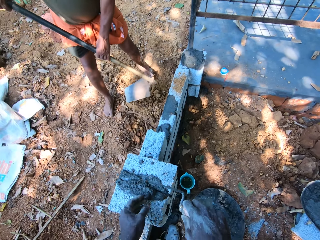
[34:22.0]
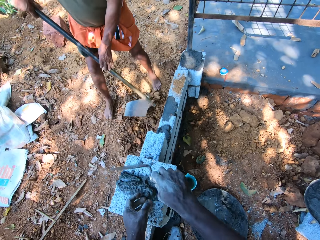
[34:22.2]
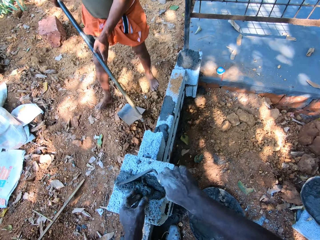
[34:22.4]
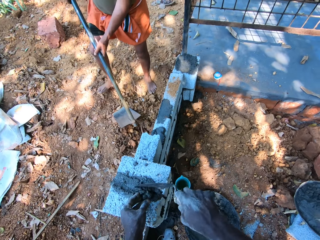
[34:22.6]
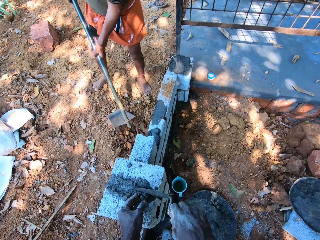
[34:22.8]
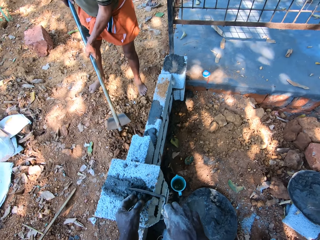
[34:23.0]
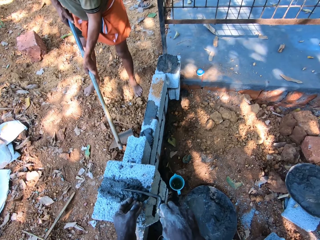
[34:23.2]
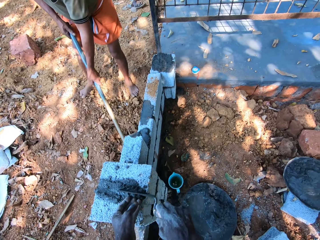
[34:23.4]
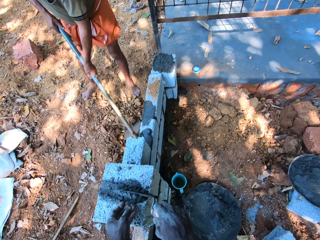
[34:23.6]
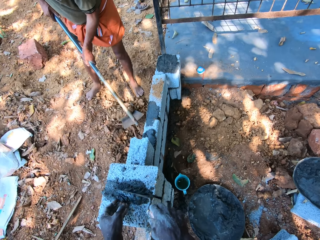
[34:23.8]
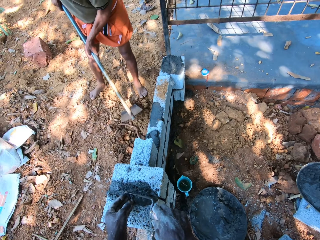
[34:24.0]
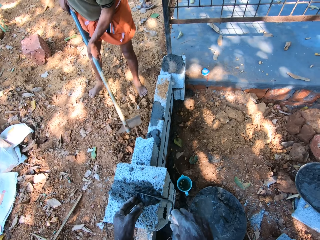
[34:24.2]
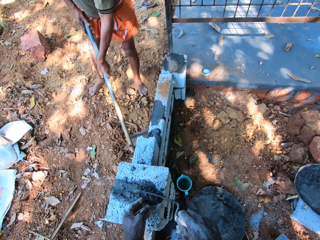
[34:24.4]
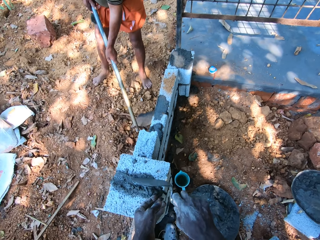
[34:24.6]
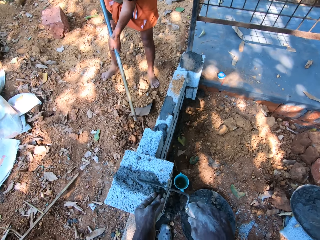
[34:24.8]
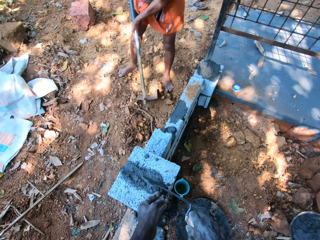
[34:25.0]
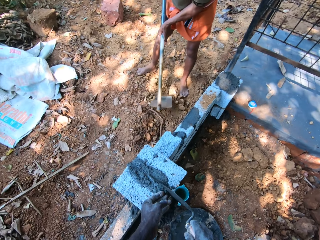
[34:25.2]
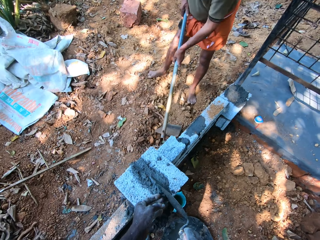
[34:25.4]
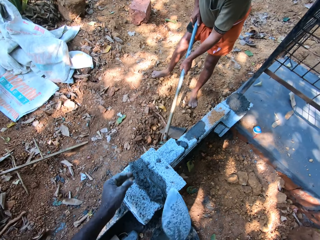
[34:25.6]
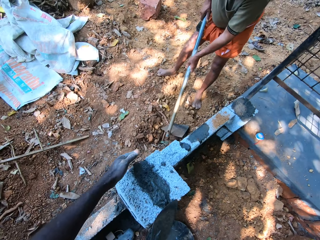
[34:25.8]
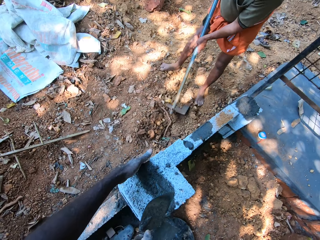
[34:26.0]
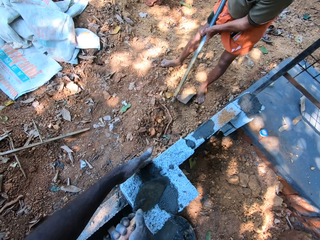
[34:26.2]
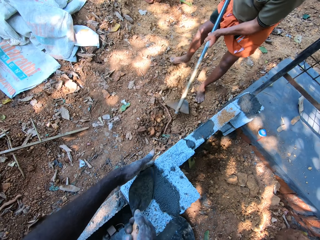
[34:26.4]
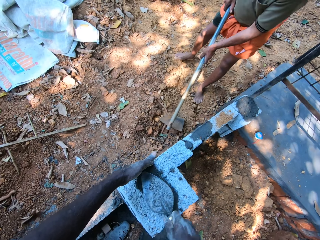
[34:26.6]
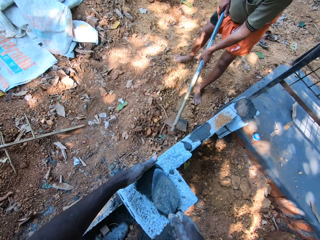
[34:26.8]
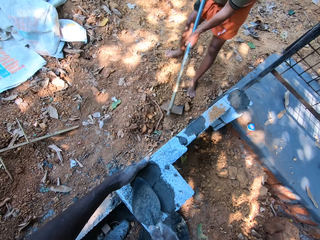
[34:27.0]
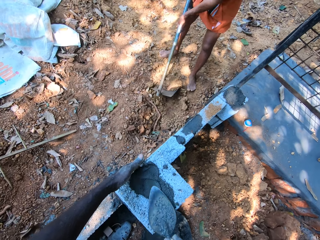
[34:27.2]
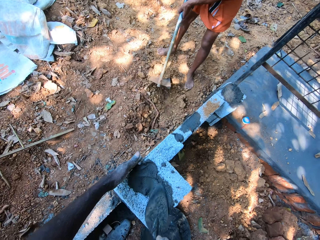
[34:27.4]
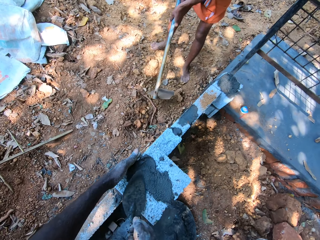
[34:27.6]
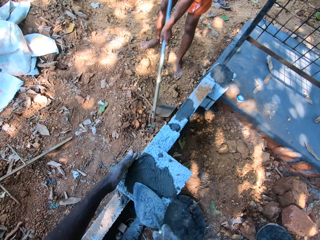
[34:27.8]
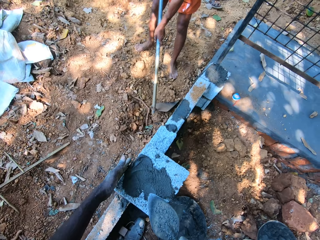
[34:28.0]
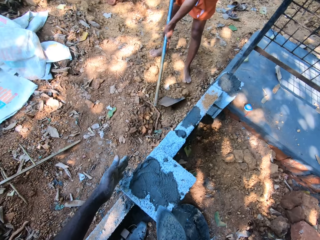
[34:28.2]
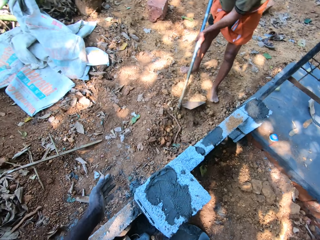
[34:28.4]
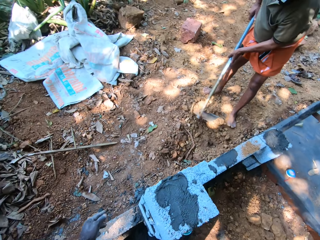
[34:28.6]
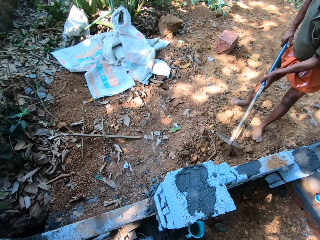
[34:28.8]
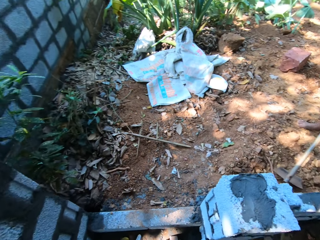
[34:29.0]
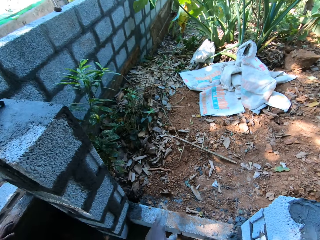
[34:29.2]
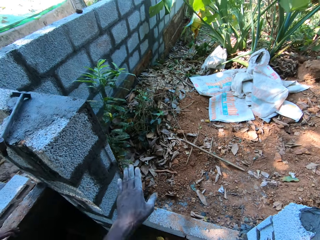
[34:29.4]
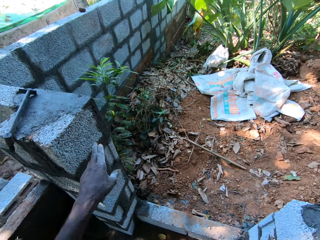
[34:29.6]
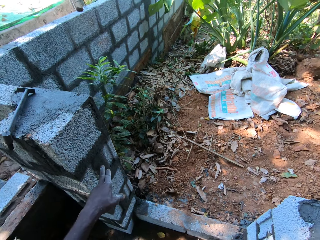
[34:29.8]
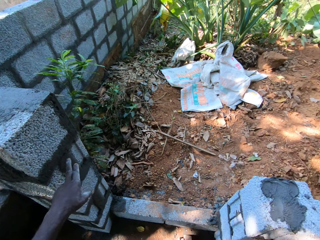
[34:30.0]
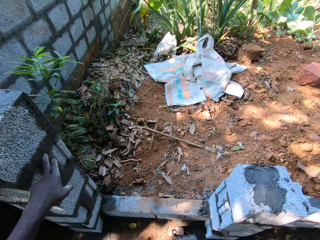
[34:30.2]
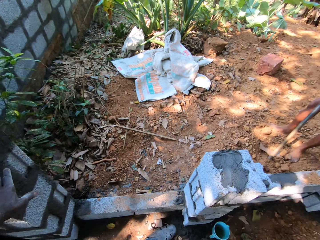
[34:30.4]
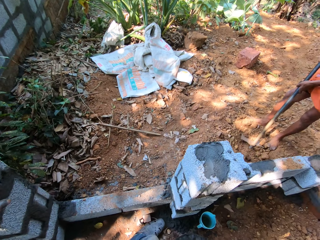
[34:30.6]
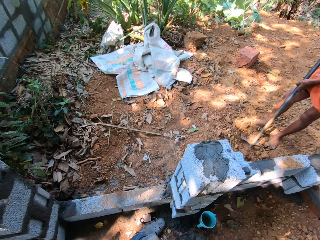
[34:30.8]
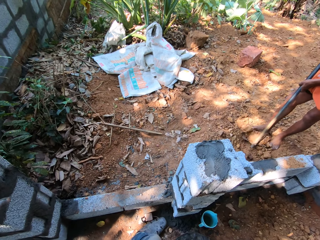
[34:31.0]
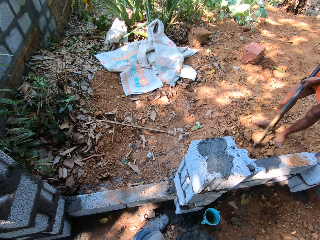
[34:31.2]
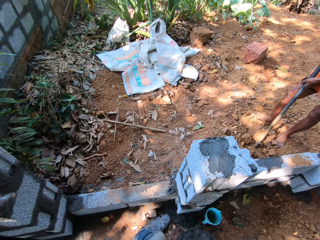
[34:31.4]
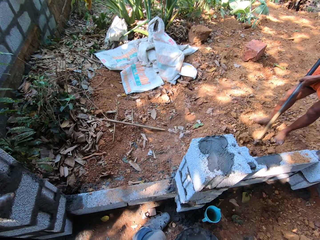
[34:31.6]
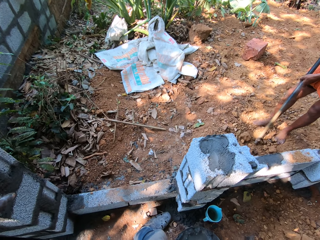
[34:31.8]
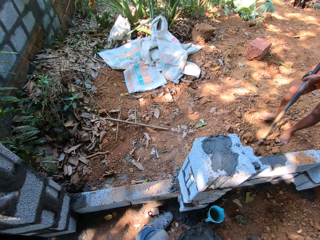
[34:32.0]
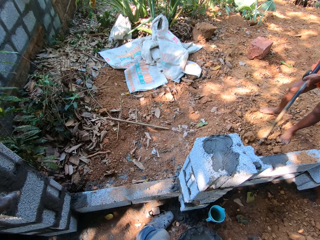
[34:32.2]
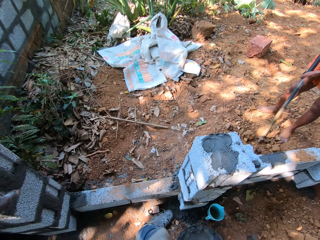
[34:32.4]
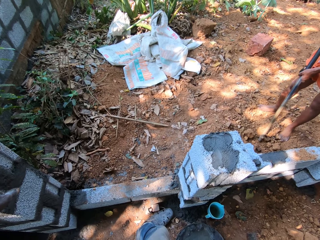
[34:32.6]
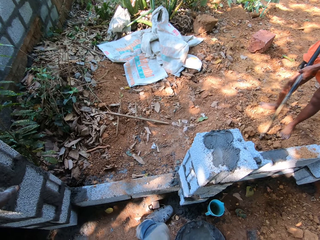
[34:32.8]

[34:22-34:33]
A man packs sand from outside the wall with the hoe in his hands. The camera wearer spreads concrete on the brick wall.

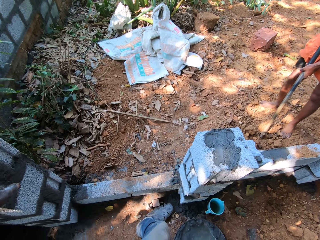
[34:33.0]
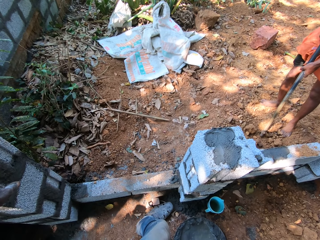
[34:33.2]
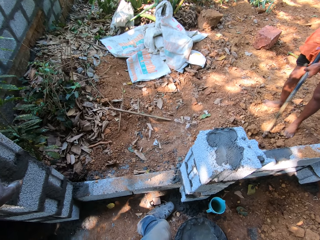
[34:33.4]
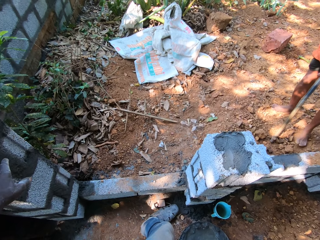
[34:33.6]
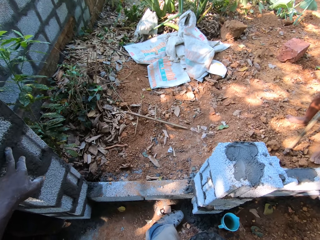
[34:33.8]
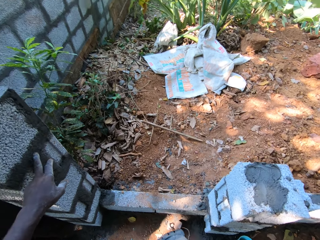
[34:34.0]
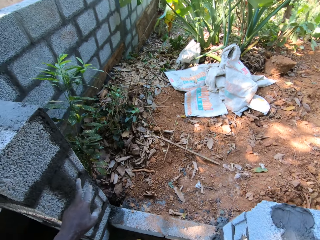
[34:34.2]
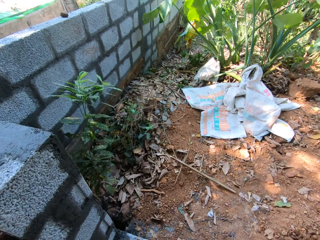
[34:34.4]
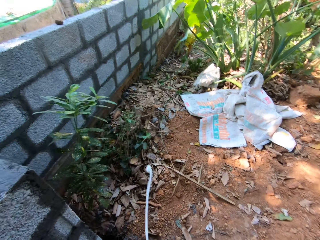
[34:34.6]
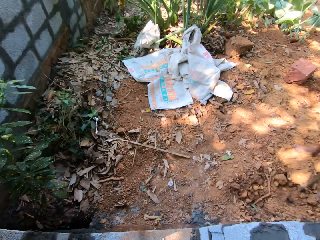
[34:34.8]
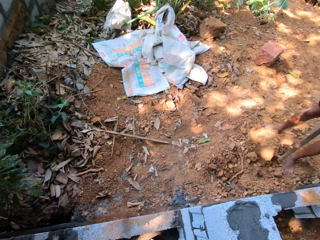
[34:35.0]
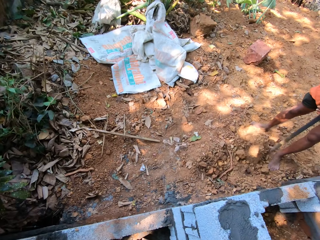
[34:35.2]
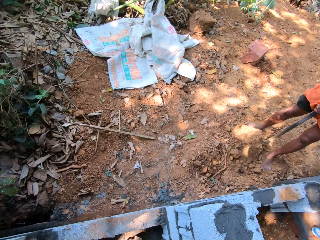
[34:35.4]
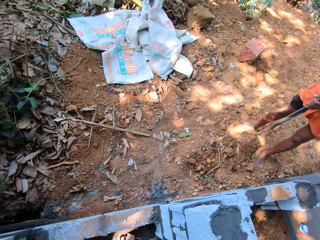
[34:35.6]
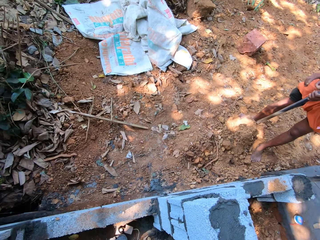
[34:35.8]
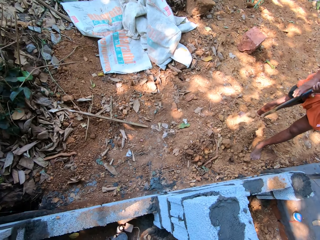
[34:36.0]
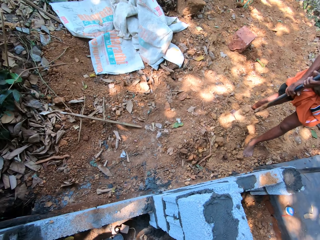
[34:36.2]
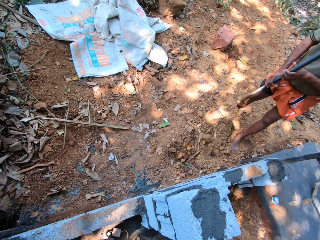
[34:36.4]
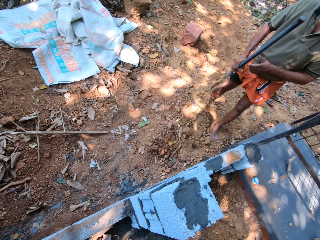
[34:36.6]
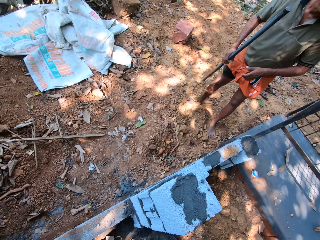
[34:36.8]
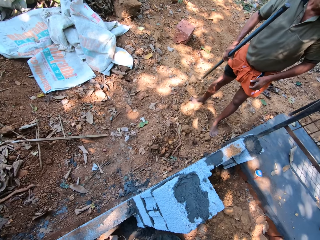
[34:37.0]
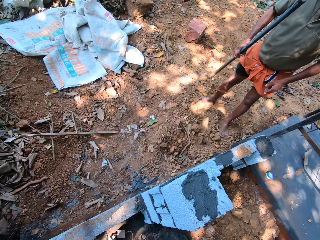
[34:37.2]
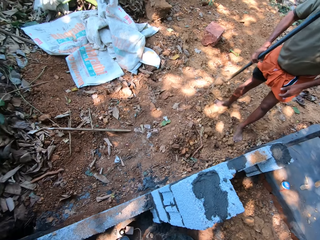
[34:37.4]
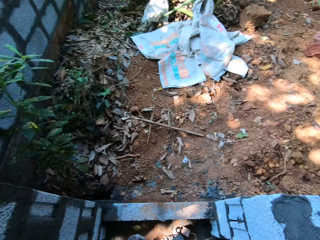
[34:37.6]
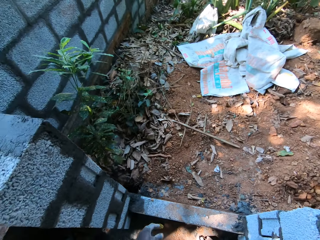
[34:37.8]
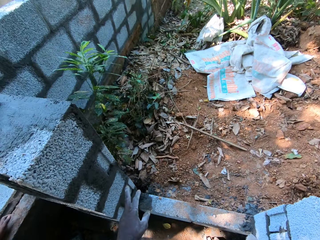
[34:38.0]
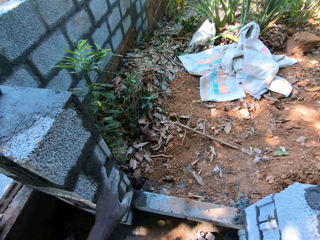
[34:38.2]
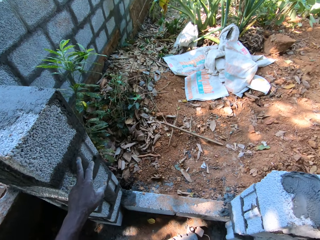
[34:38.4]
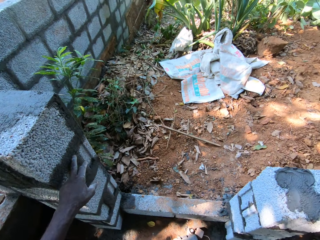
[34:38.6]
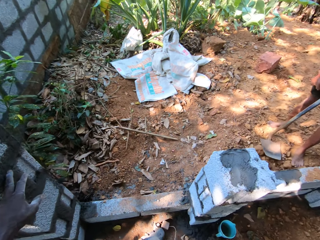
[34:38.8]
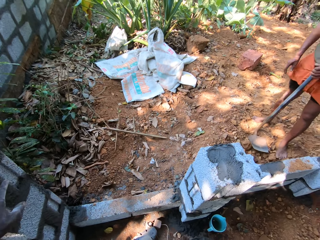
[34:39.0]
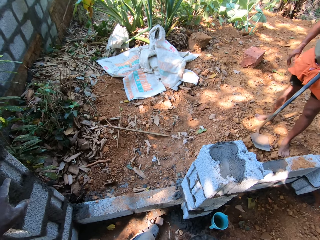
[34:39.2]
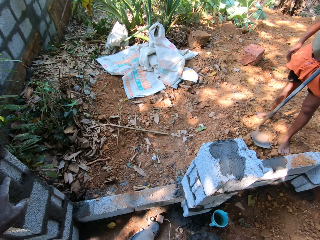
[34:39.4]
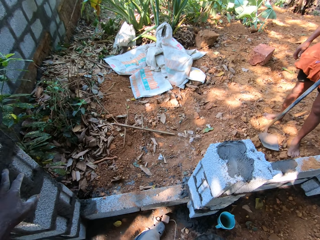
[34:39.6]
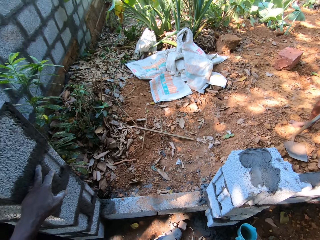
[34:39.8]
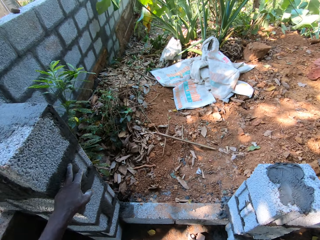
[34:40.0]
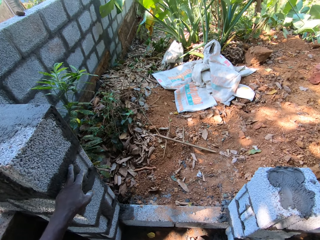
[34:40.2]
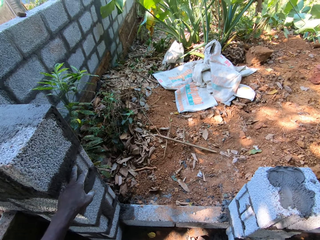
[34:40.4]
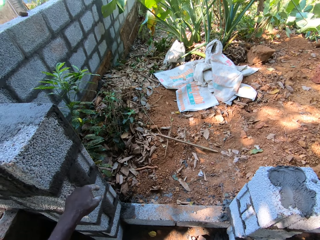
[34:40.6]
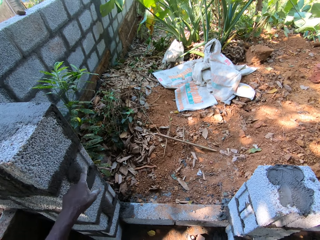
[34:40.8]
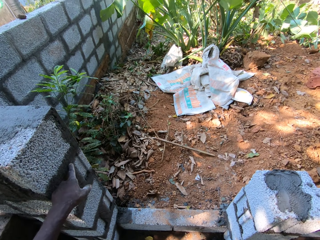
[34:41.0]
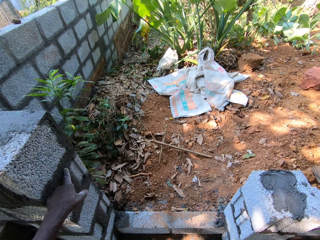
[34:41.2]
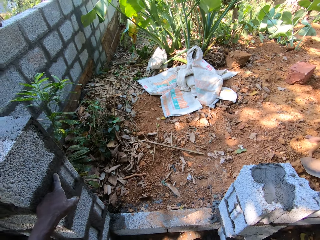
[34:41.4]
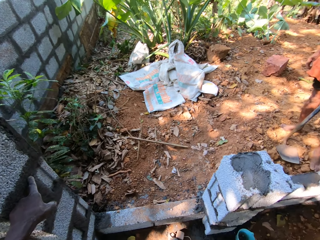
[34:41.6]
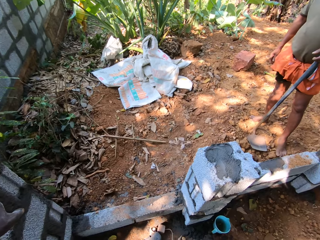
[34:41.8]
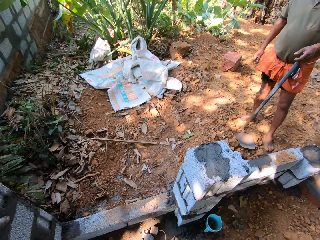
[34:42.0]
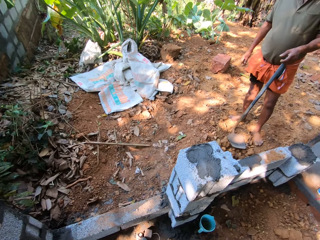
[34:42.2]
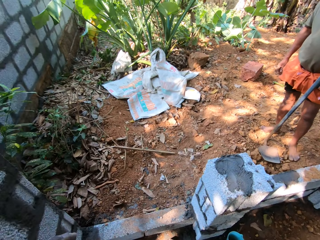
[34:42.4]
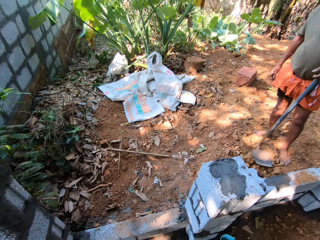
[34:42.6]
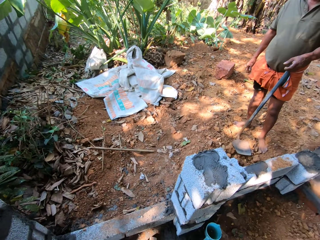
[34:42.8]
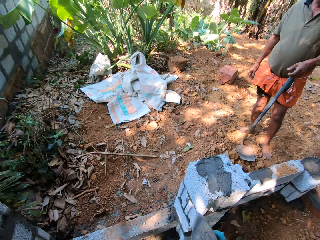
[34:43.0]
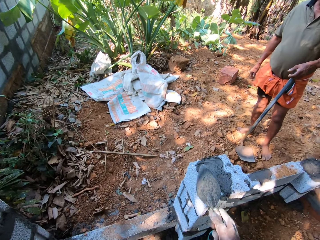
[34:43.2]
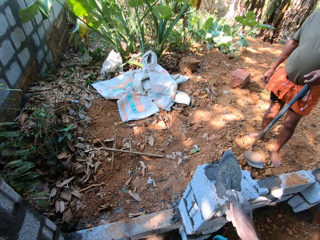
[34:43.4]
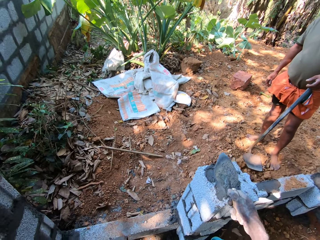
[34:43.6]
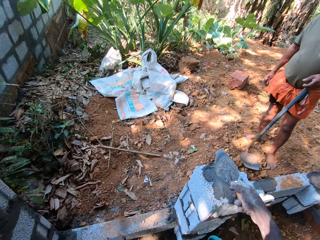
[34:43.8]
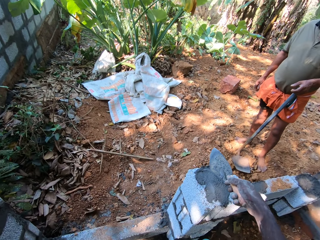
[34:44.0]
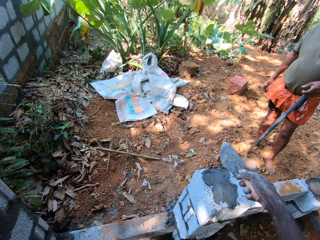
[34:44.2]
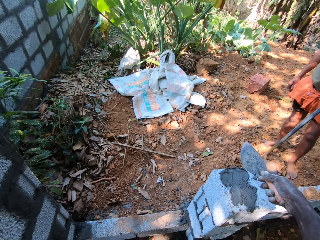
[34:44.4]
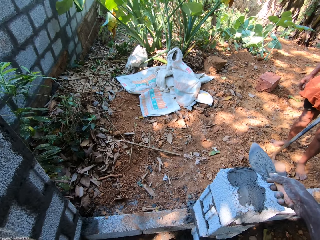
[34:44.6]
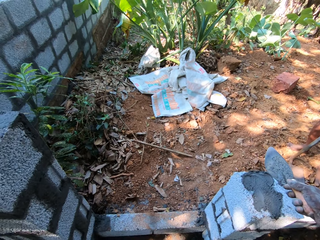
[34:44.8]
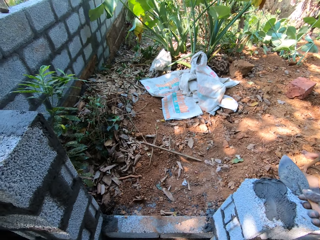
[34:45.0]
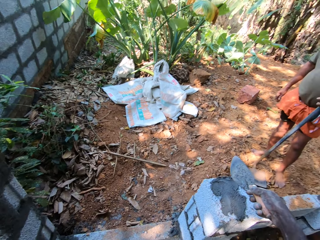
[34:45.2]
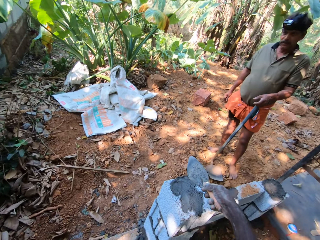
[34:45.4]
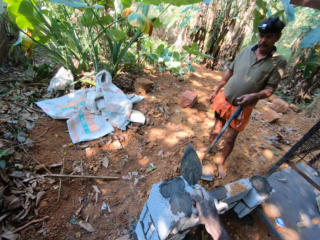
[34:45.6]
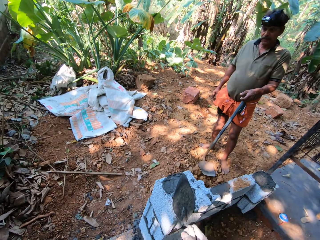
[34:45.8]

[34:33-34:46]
The camera wearer points to the brick wall. A man pours the sand within the wall with the hoe in his hands. The man drops the hoe on the ground with his left hand. The camera wearer looks around. They point to the brick wall.
